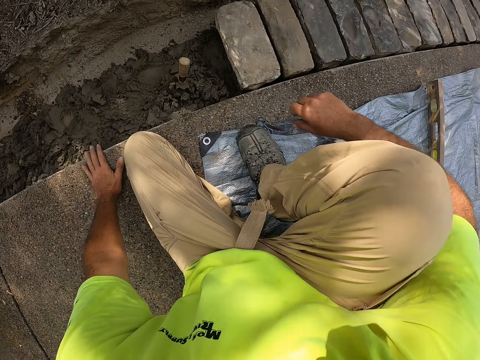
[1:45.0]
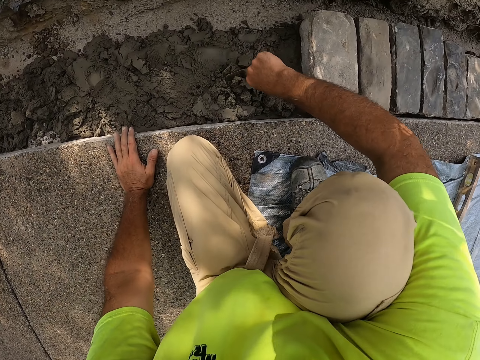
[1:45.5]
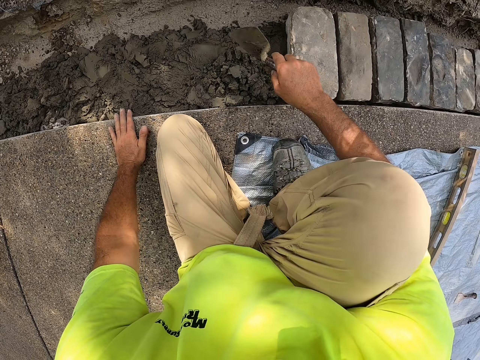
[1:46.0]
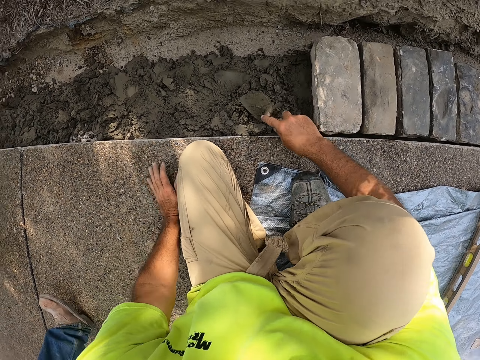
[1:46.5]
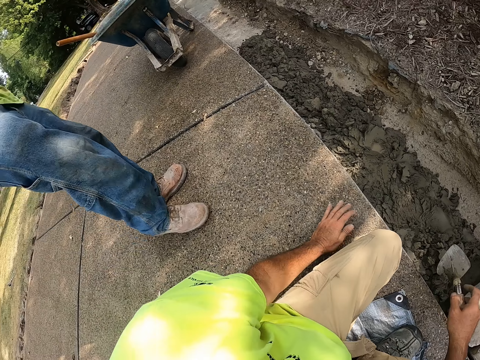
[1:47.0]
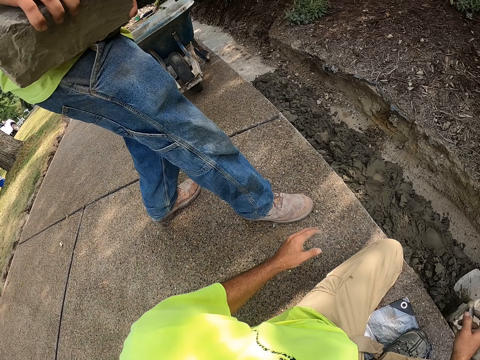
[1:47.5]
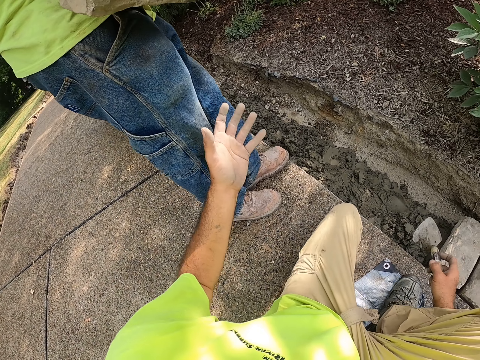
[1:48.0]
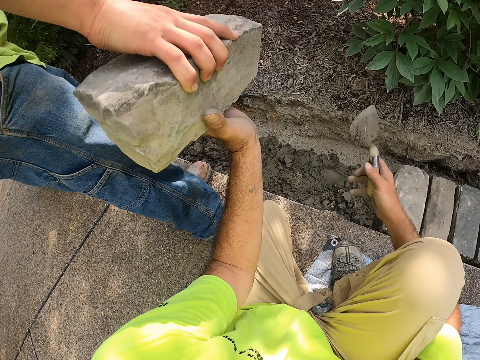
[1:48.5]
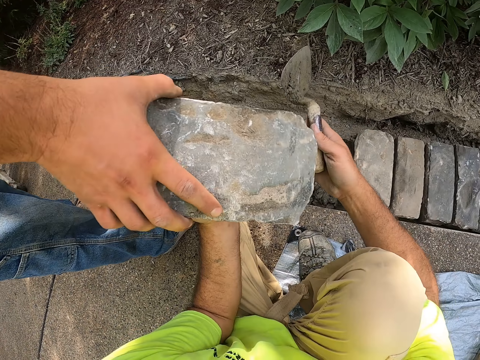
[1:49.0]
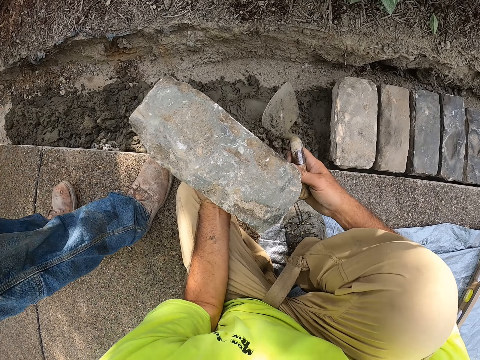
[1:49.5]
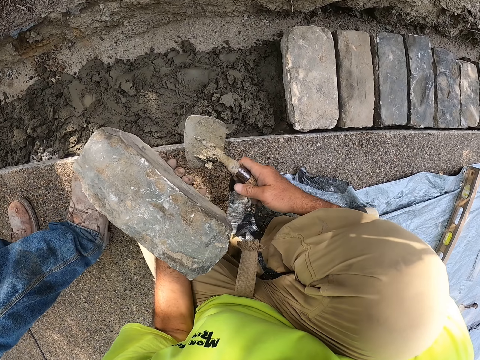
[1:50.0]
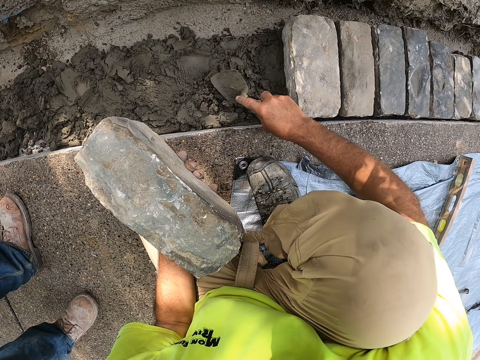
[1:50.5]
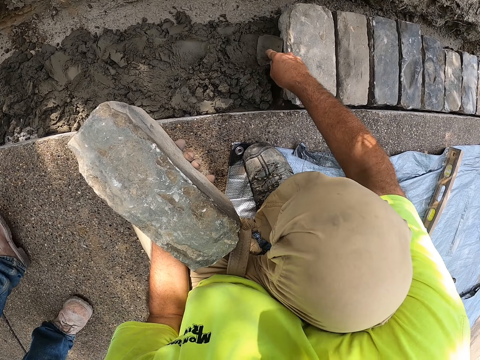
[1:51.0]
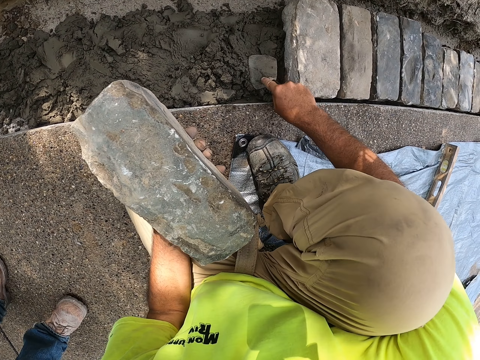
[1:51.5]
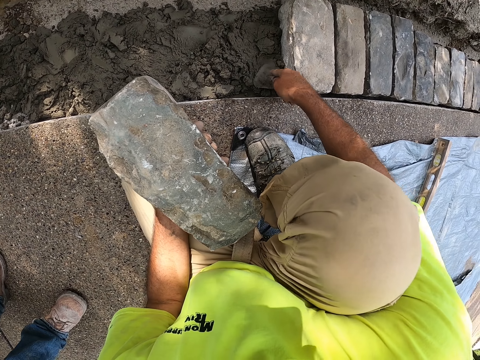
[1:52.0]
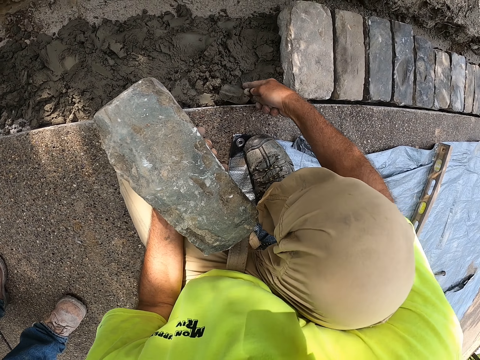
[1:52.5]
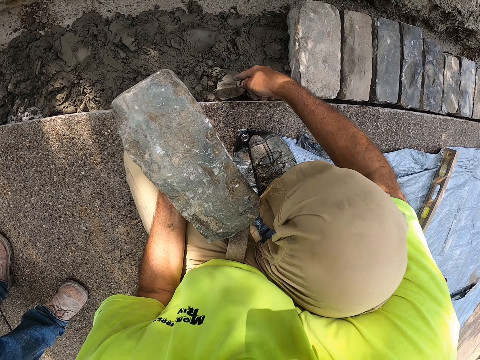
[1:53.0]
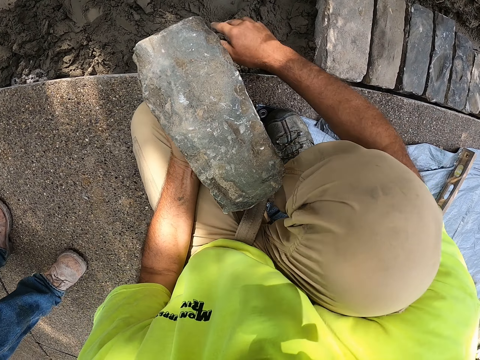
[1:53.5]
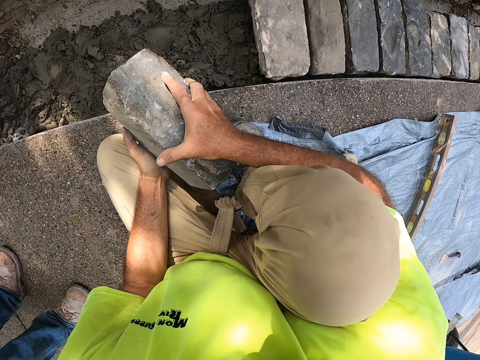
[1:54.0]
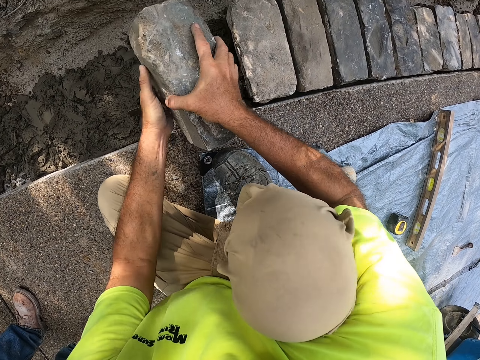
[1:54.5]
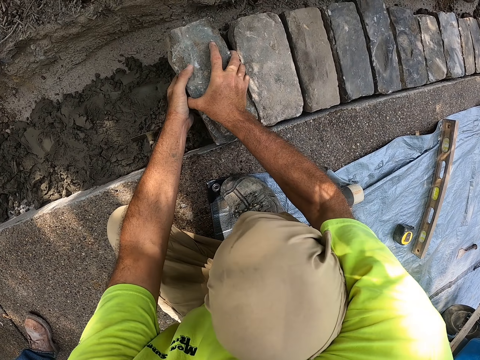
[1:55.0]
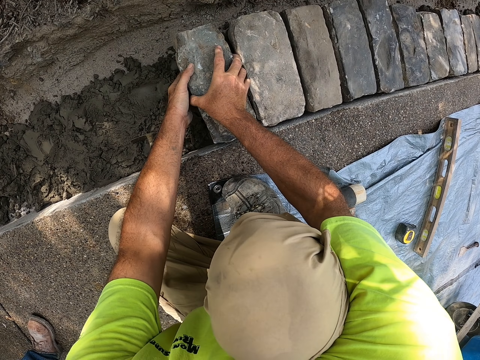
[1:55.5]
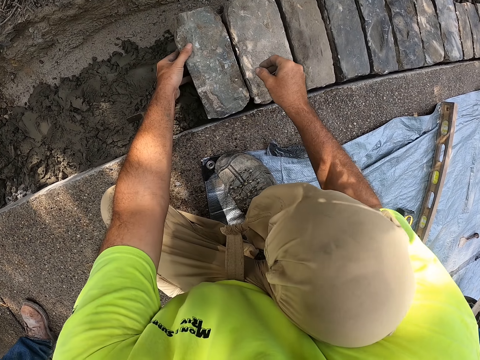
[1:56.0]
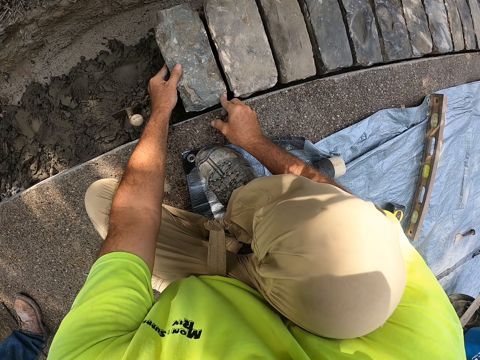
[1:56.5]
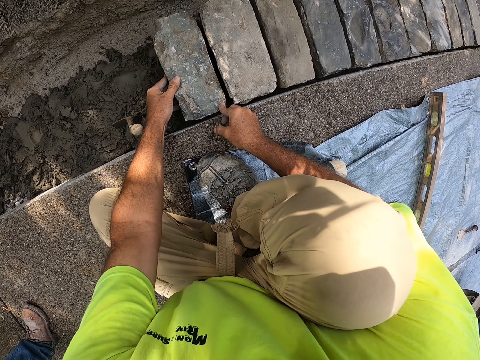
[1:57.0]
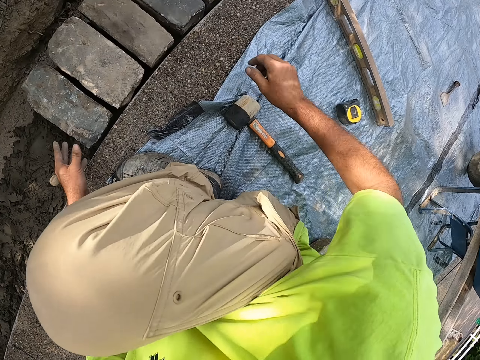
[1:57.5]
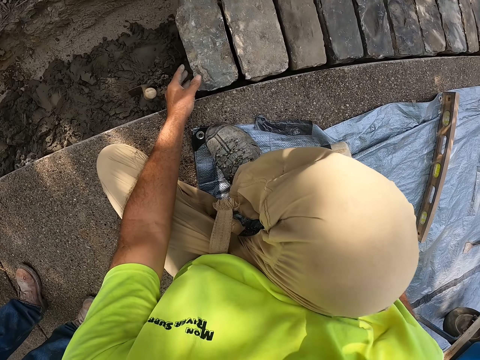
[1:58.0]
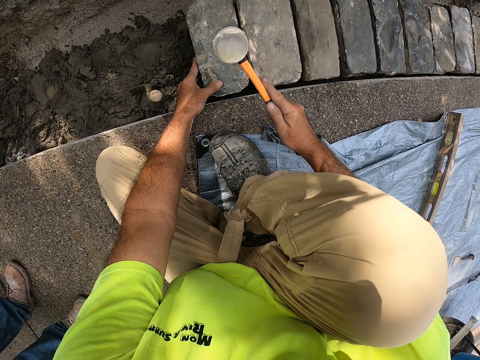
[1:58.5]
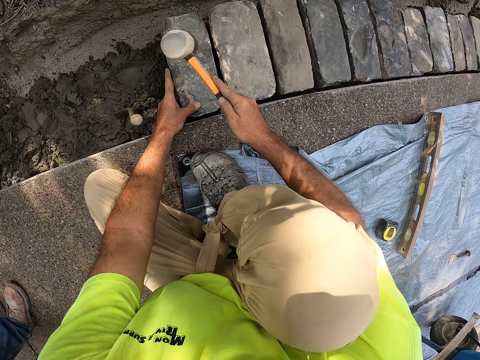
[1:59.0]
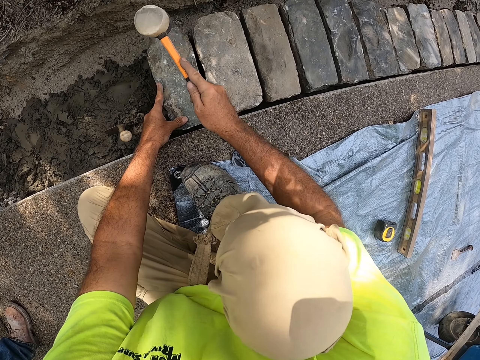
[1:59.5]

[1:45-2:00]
The camera wearer picks the trowel. They hold the steel. A man walks. The camera wearer picks a brick from the man. They hold the brick. They spread the concrete. They put the trowel in the concrete. They hold the brick with both hands. They put the brick on the concrete. They pick the mallet and hit the brick with the mallet.

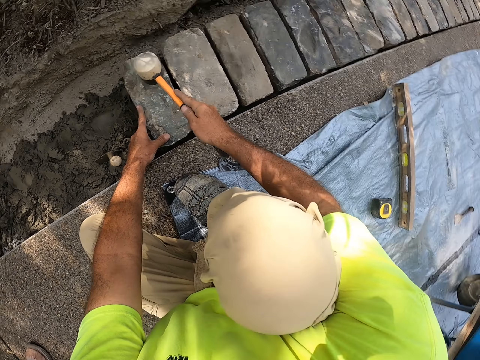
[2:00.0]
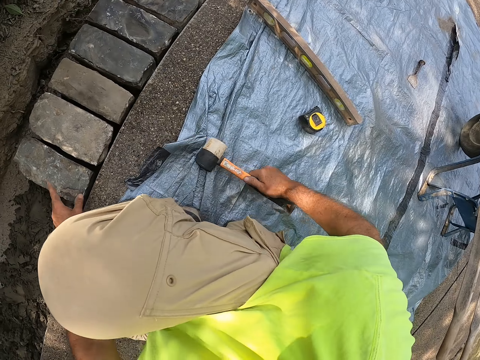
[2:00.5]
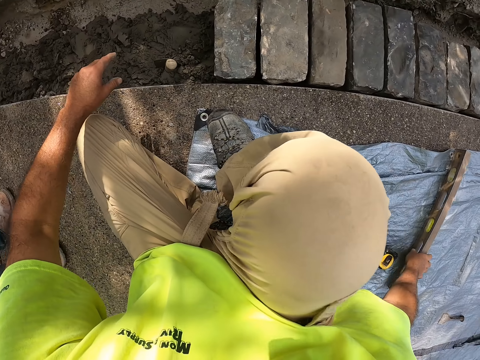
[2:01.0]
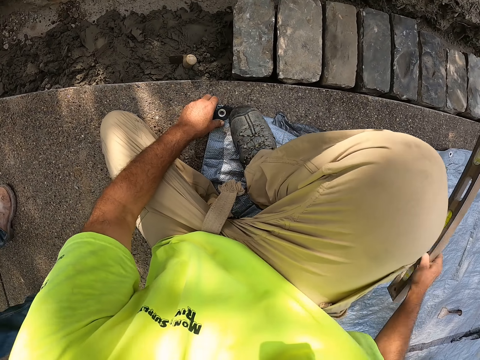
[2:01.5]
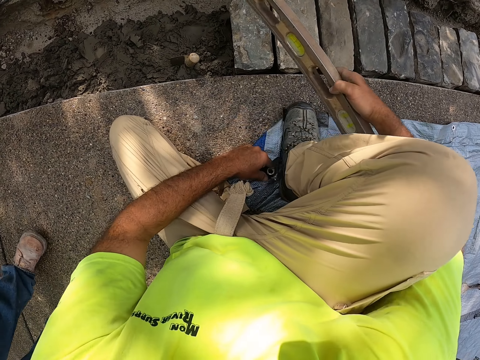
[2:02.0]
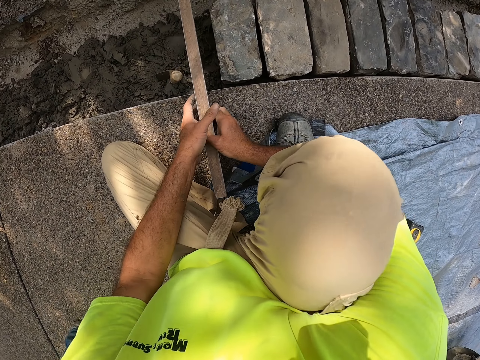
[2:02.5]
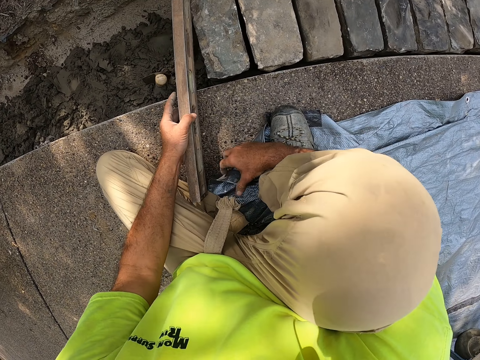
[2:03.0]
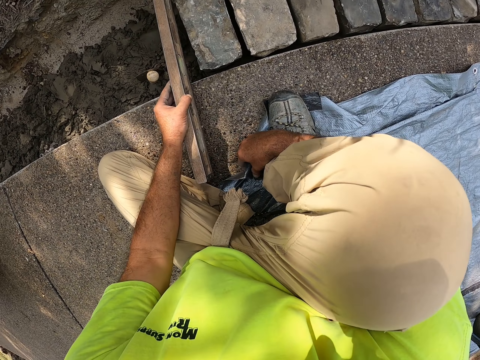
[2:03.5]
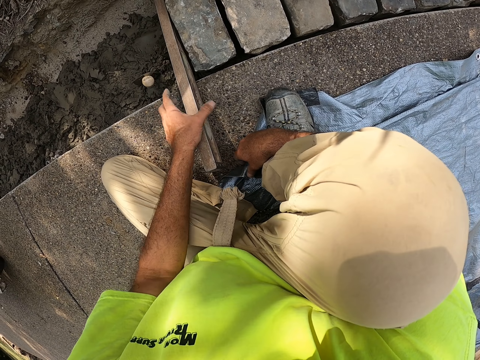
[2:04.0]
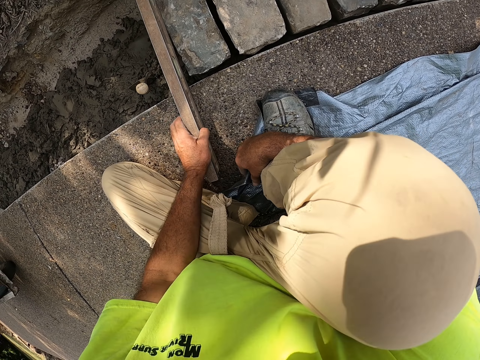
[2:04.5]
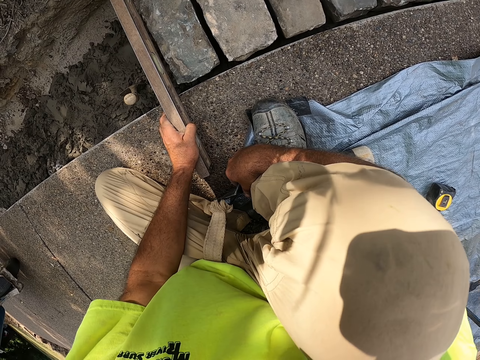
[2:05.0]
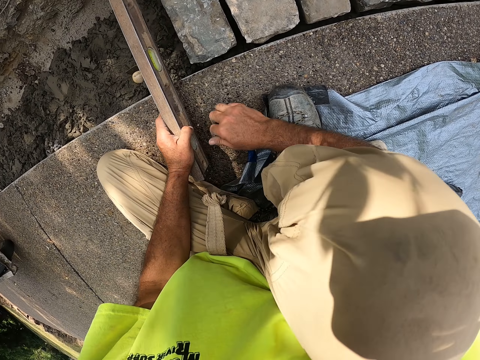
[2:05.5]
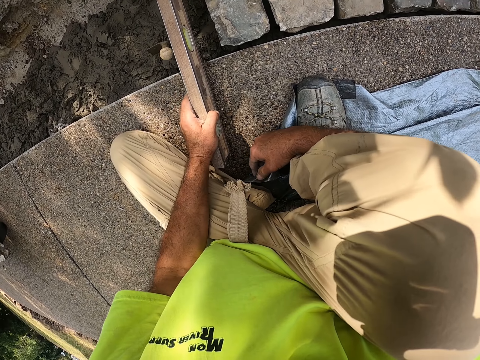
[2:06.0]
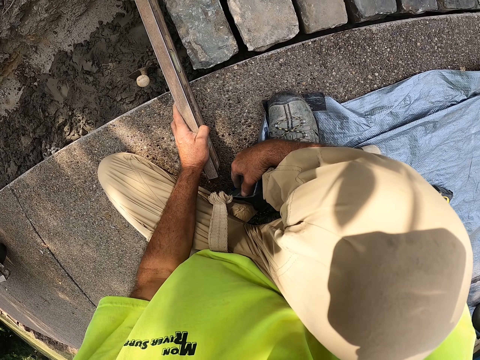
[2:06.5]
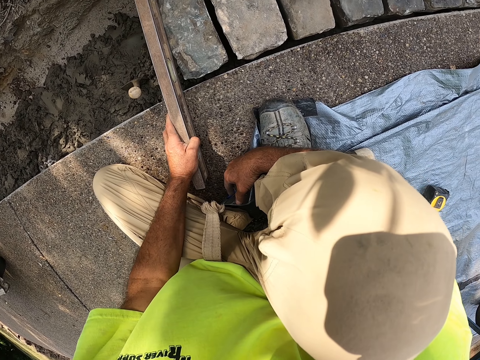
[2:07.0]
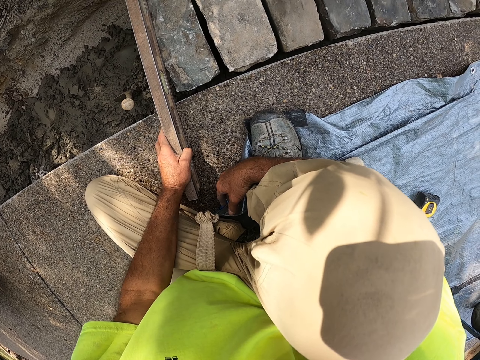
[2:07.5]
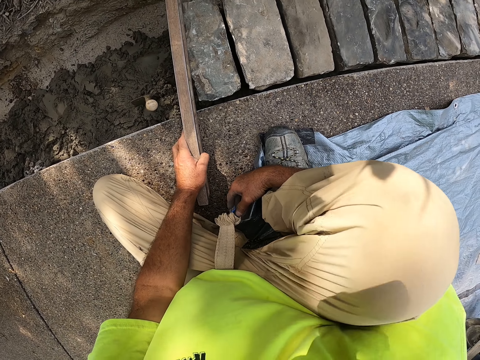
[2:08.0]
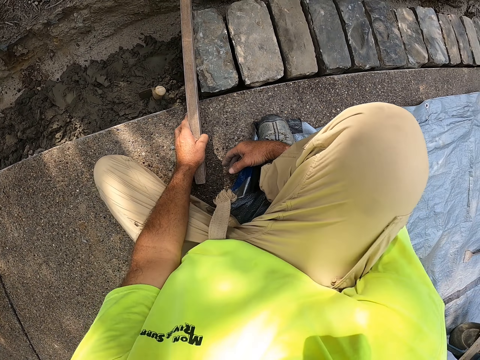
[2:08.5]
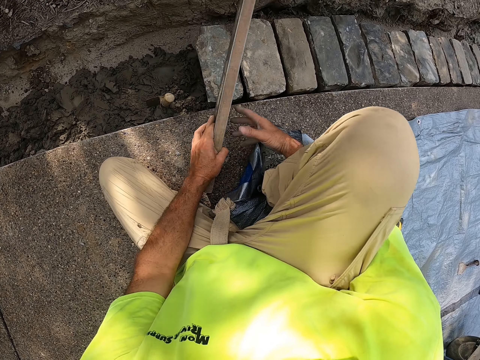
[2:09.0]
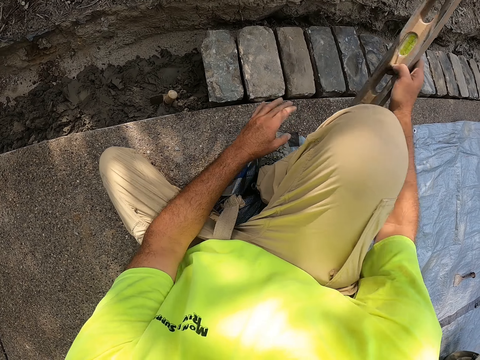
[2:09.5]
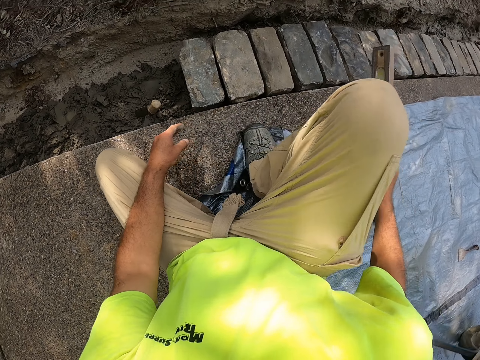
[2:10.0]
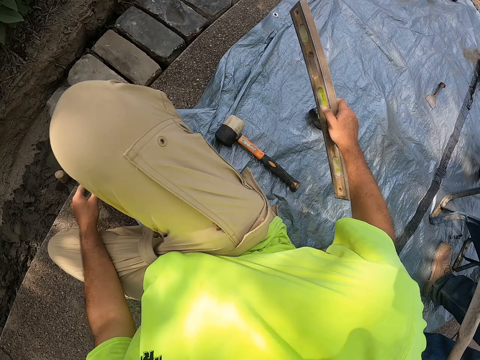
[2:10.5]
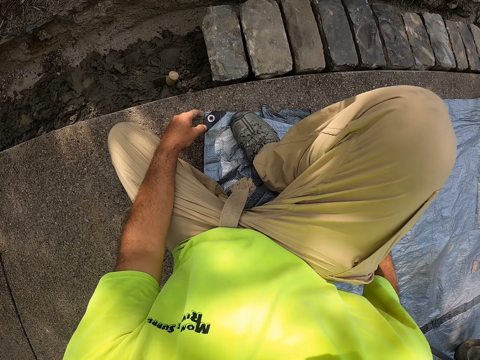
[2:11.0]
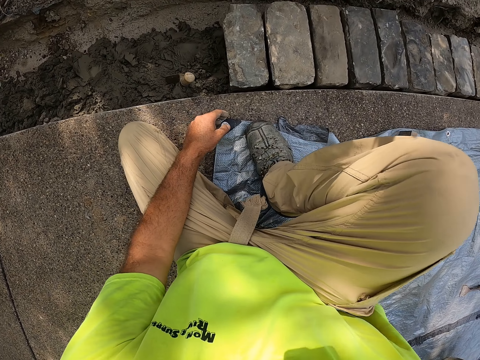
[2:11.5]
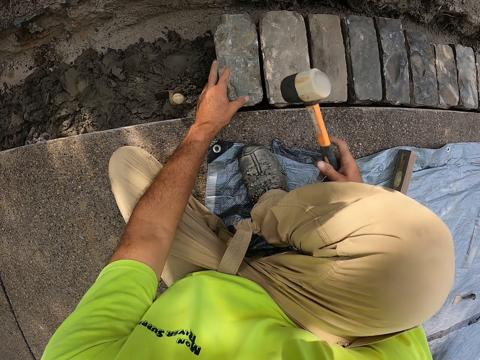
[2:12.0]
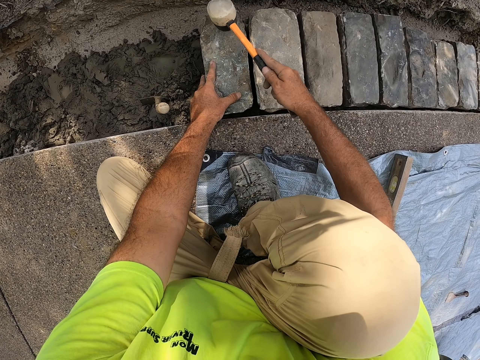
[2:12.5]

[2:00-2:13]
The camera wearer puts the mallet on the tarp. They pick the level ruler. They fold the edge of the tarp. They wipe the floor with the right hand. They measure the brick level. They hold the spirit level. They move the level ruler.
